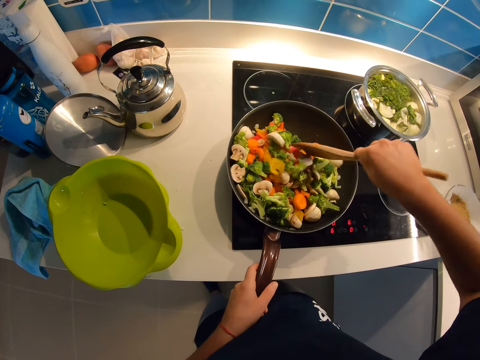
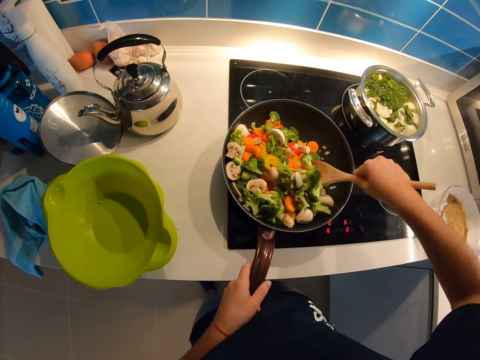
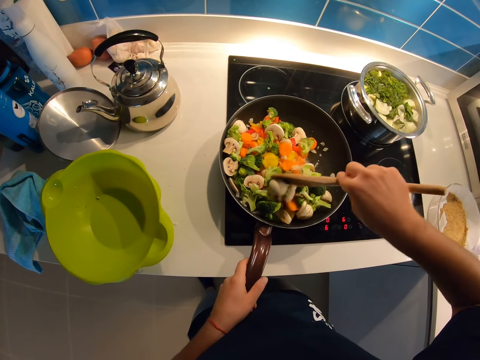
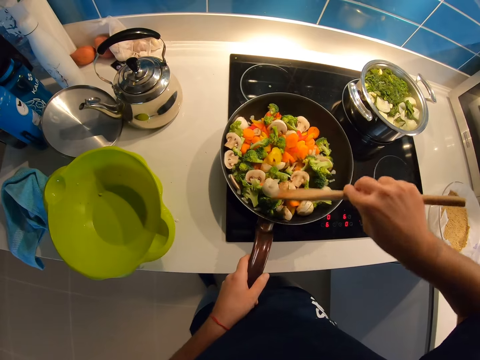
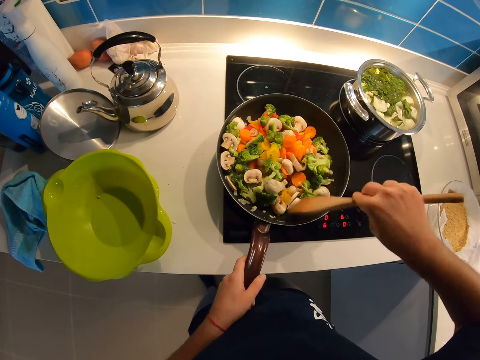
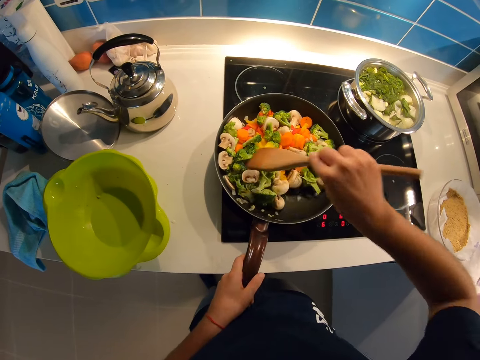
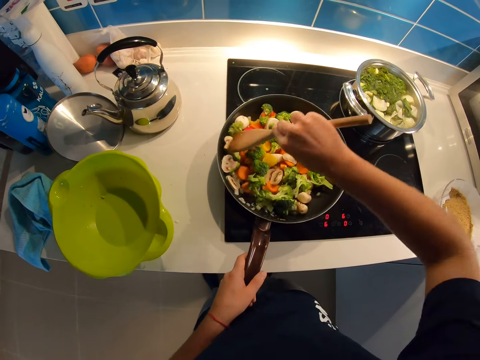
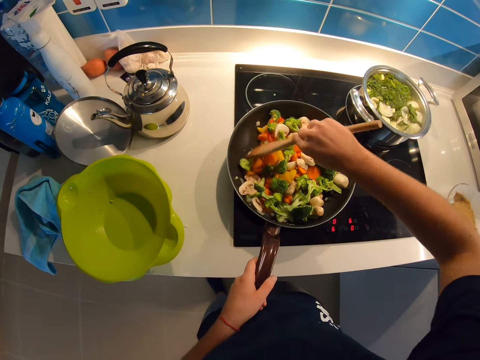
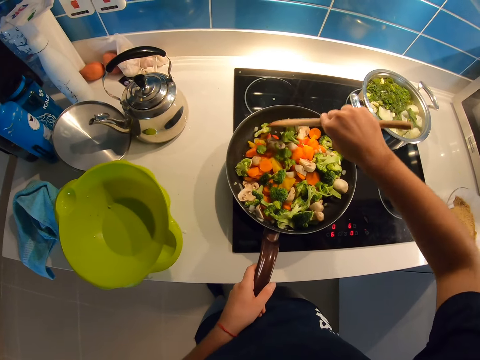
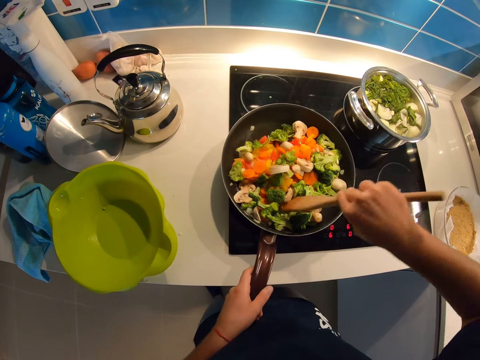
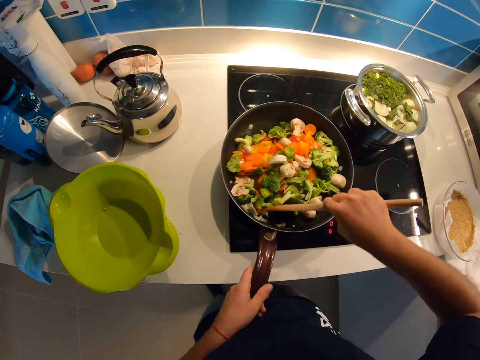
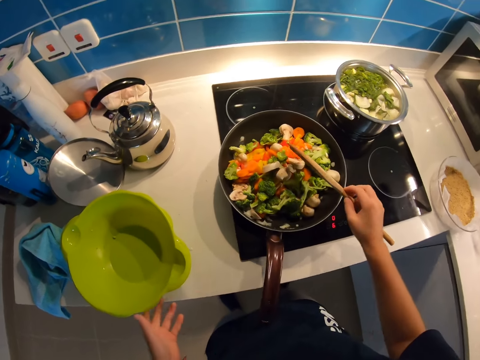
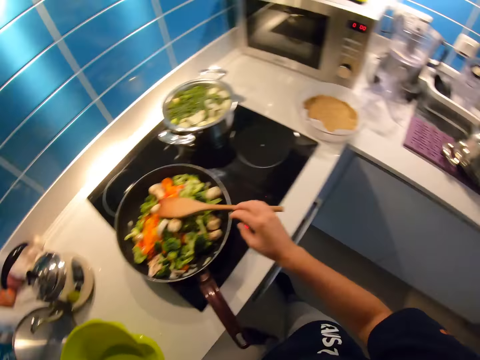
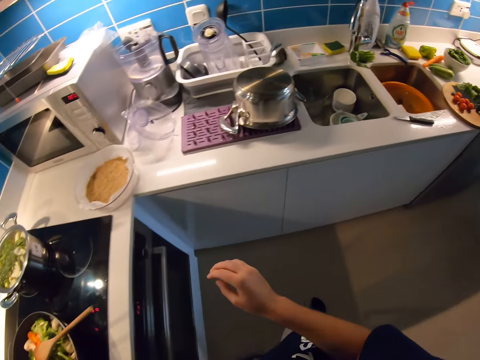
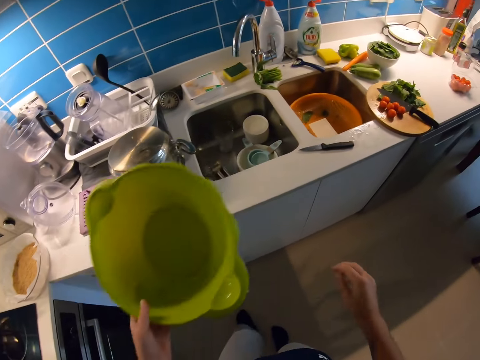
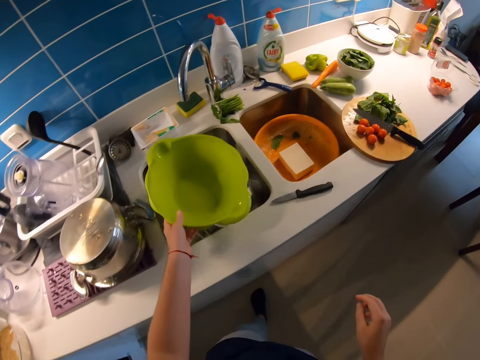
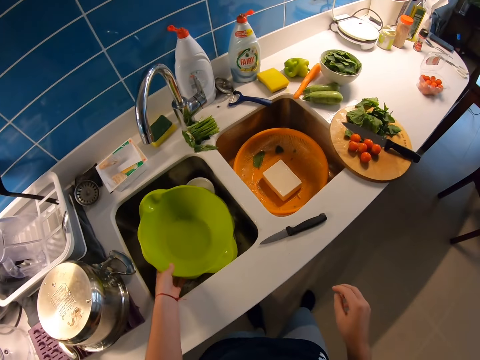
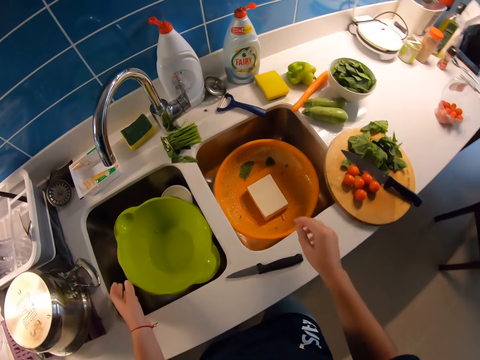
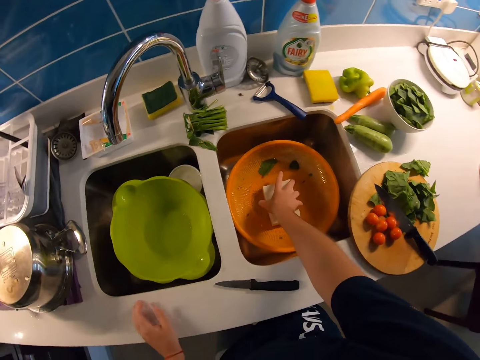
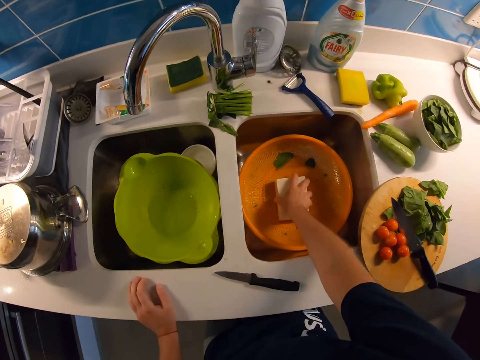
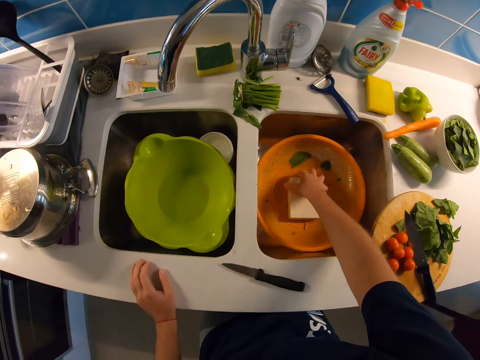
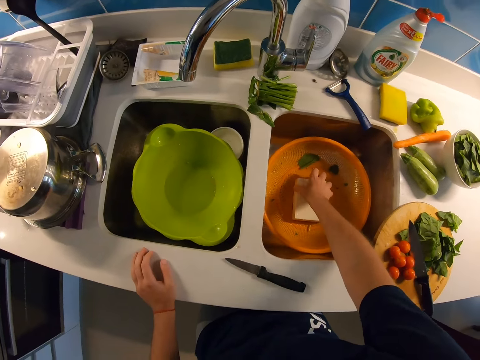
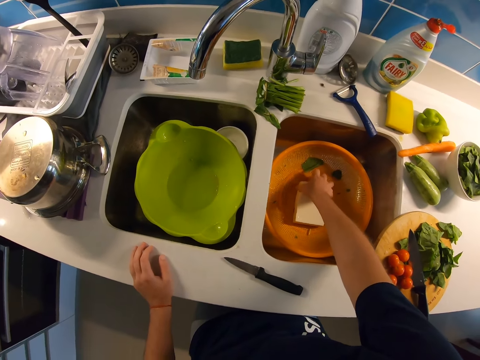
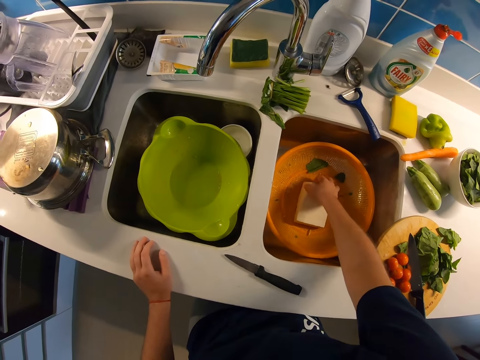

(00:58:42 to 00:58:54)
The camera wearer mixes the fruits and the rice in the frying pan together. He places the wooden spatula on the frying pan. He picks the basin or bowl and walks around the kitchen. He drops the bowl with his left hand in the kitchen sink. He picks butter.

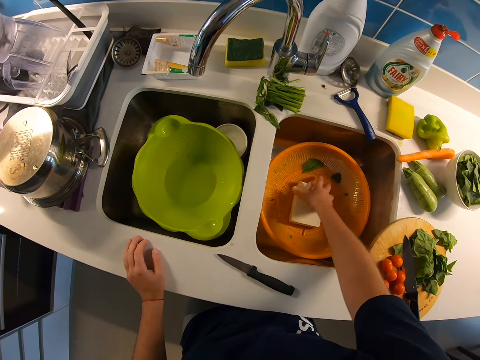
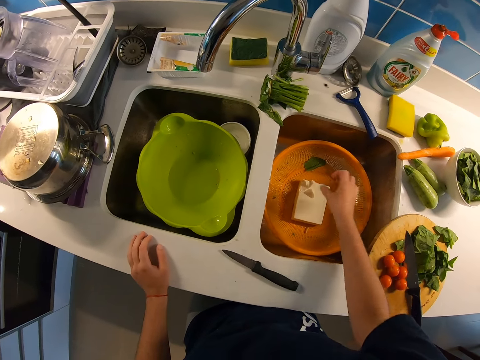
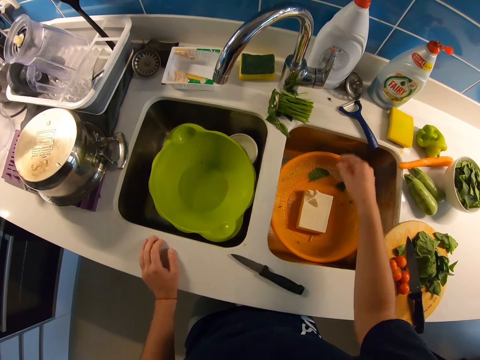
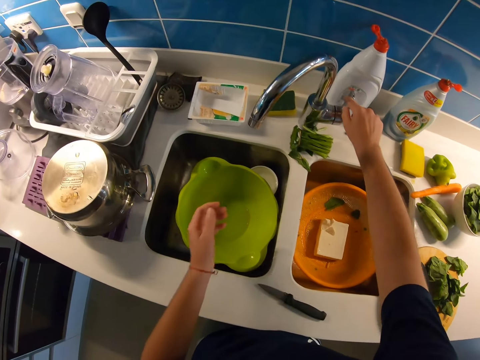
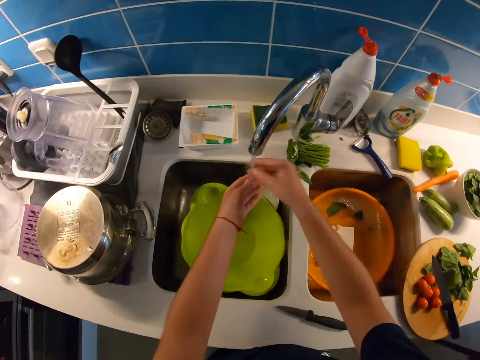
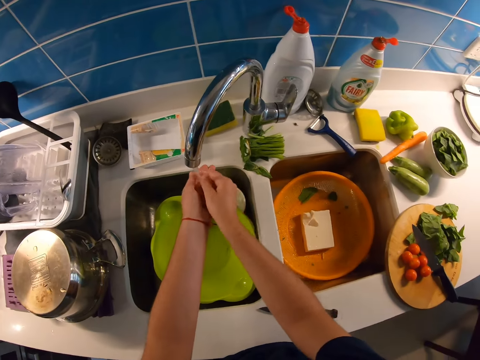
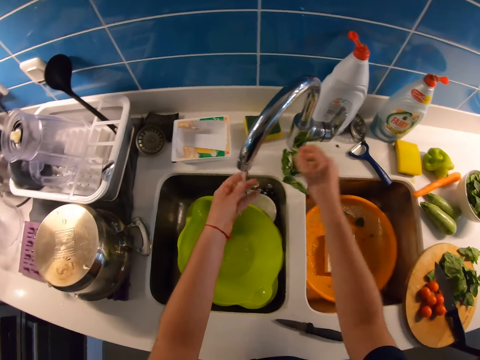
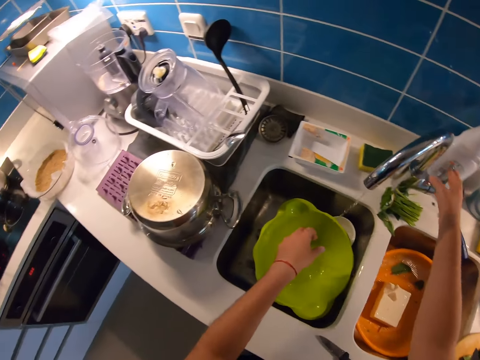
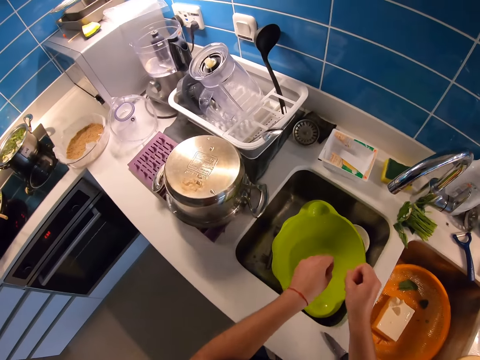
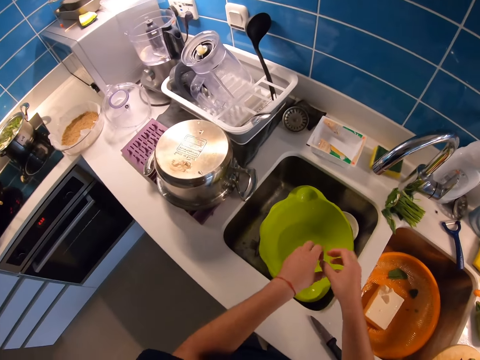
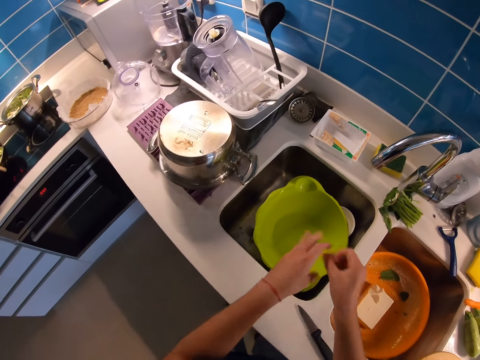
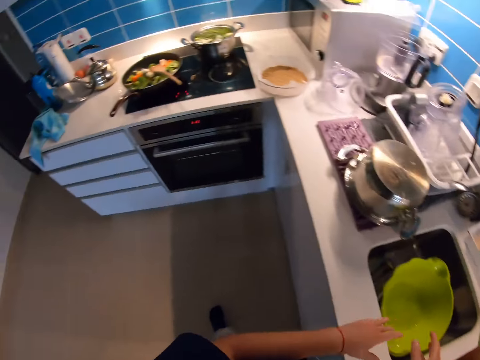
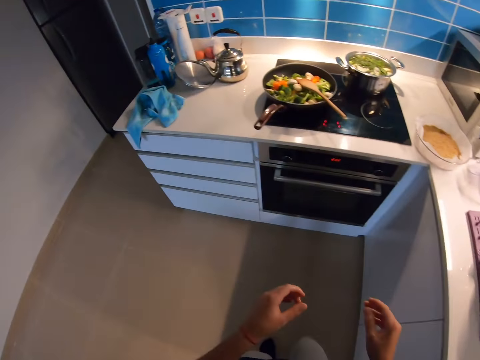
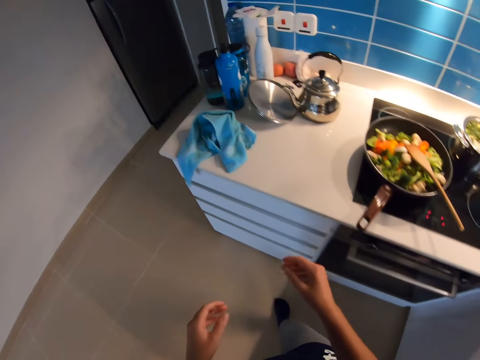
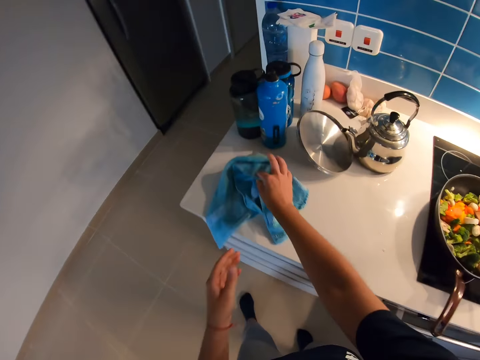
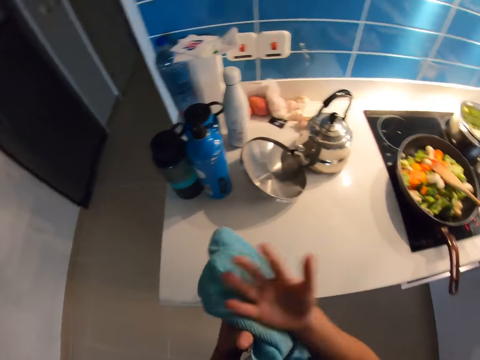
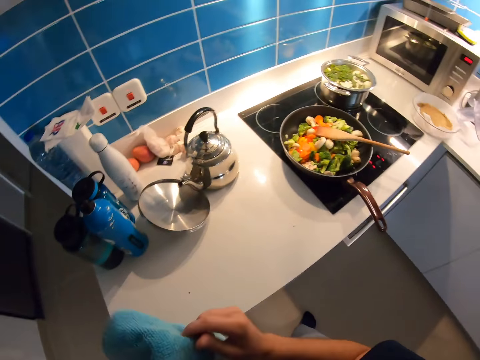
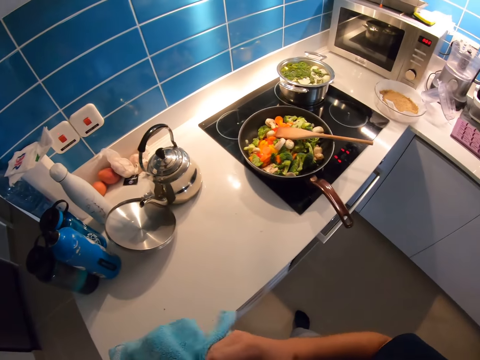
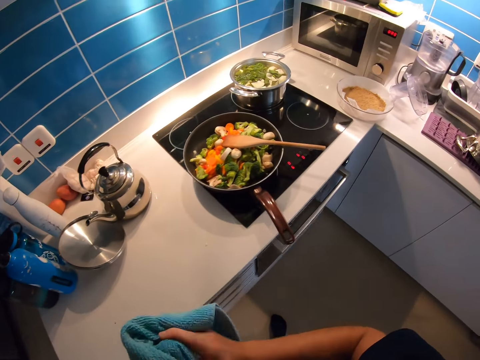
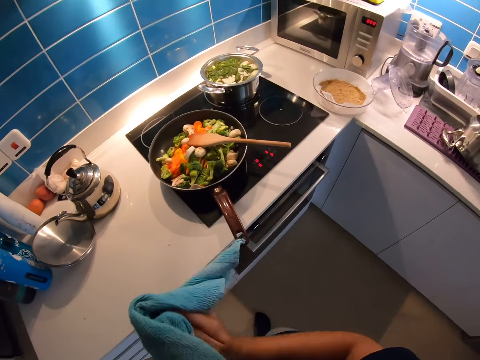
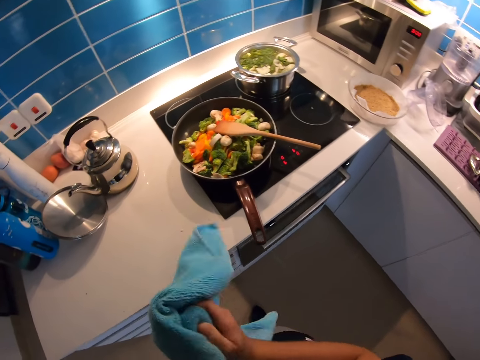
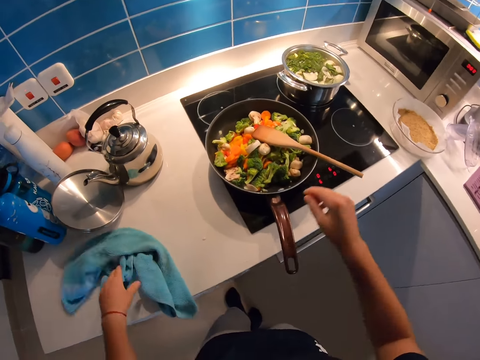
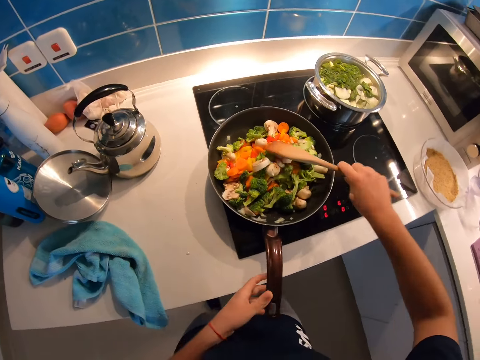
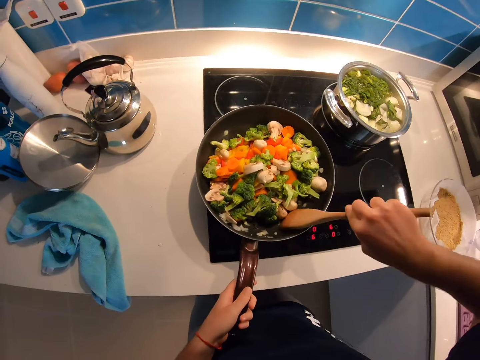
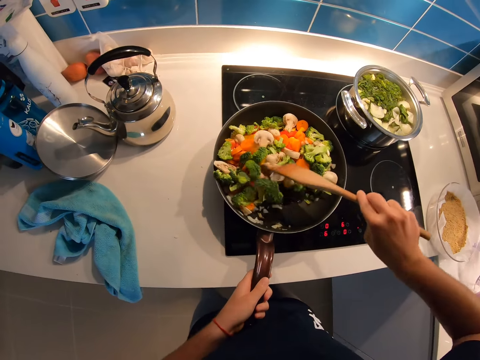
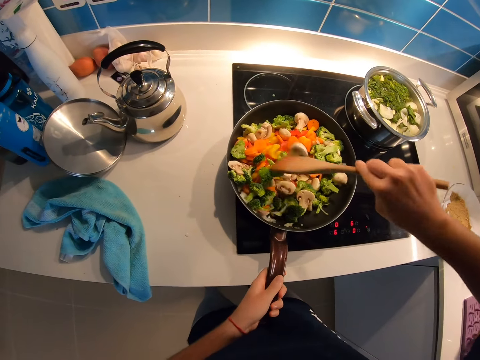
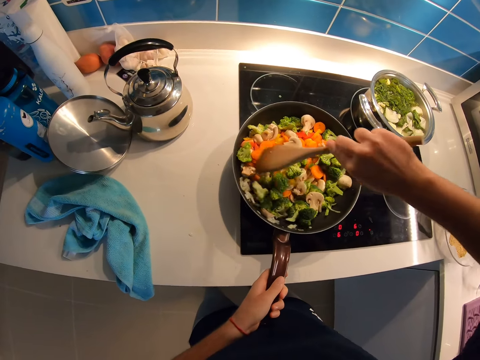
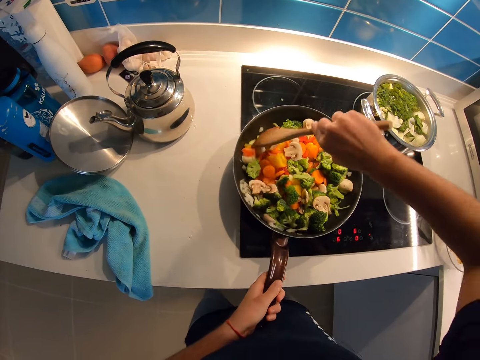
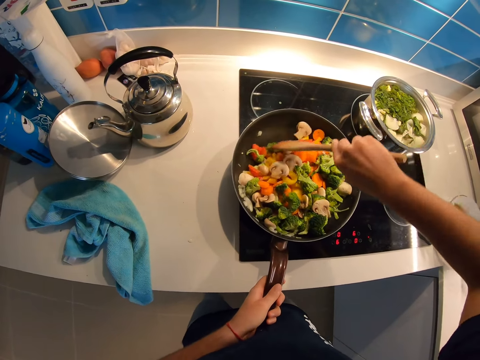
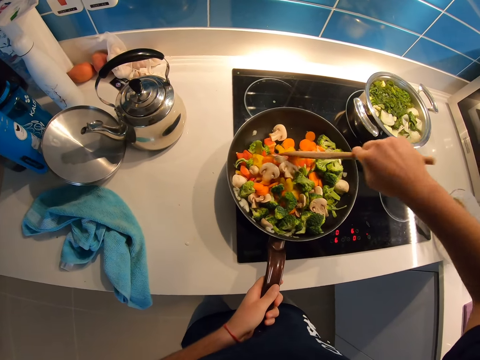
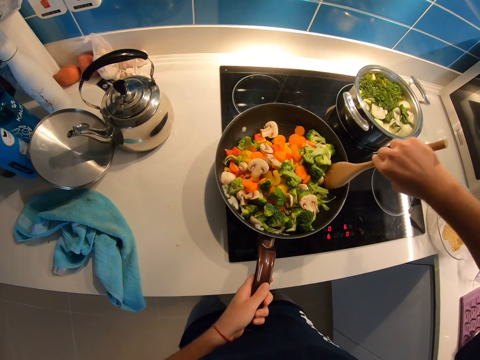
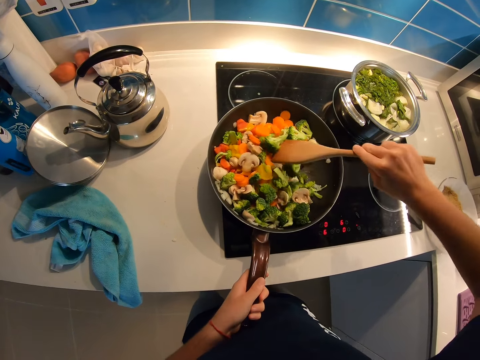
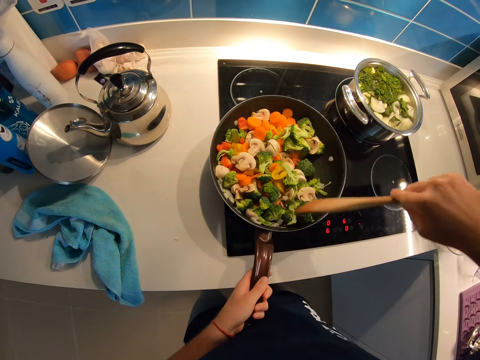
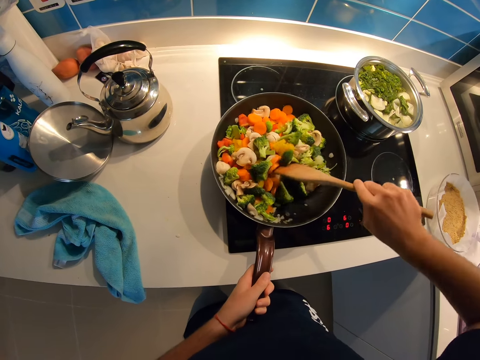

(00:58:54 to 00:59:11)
The camera wearer touches soap with his right hand in a bowl inside the kitchen sink. He opens the kitchen tap with his right hand. He washes both hands in the kitchen sink. He closes the kitchen tap with his right hand. He removes extra water on his hands. He walks to the kitchen table by his left. He picks a hand towel on the kitchen sink with his right hand. He dries his hands. He cleans both hands with the towel. He drops the towel on the kitchen sink with his left hand. He stirs food.
